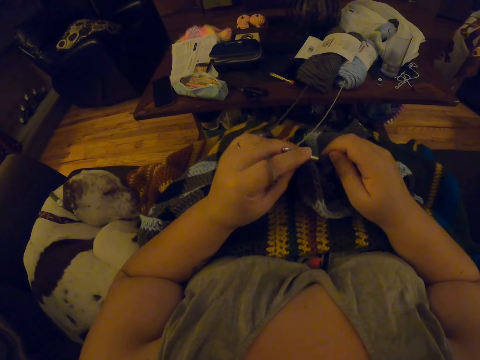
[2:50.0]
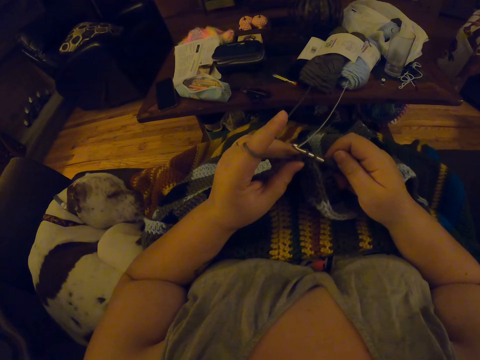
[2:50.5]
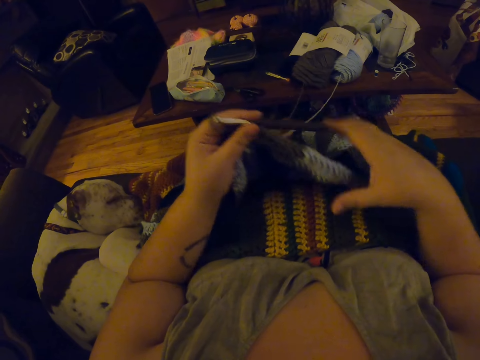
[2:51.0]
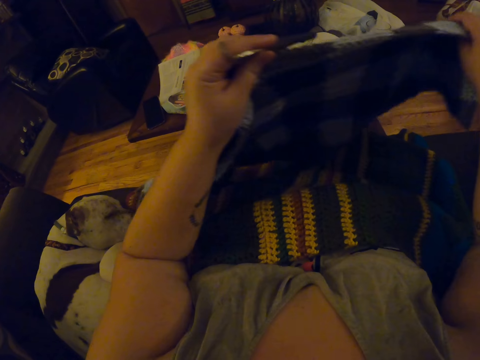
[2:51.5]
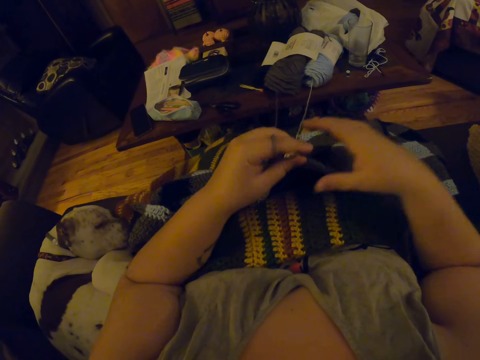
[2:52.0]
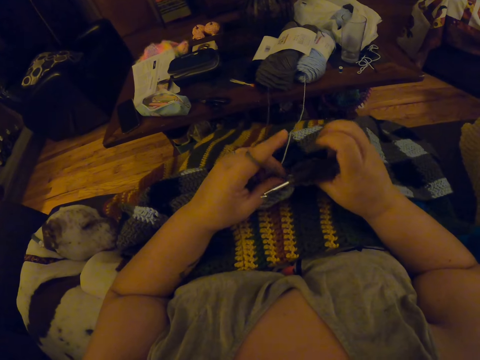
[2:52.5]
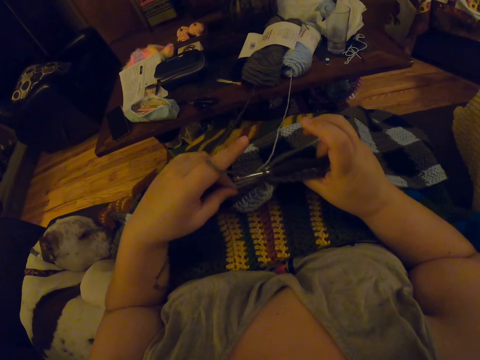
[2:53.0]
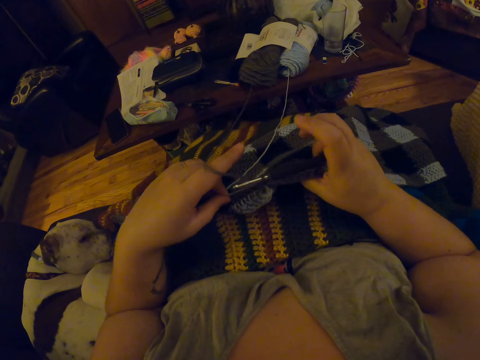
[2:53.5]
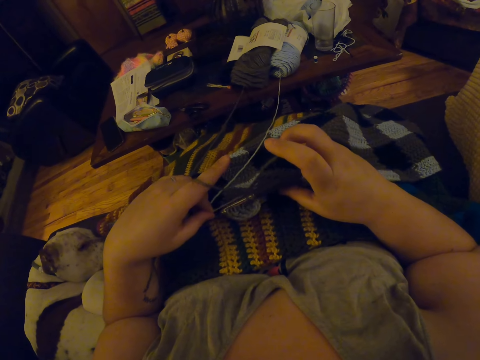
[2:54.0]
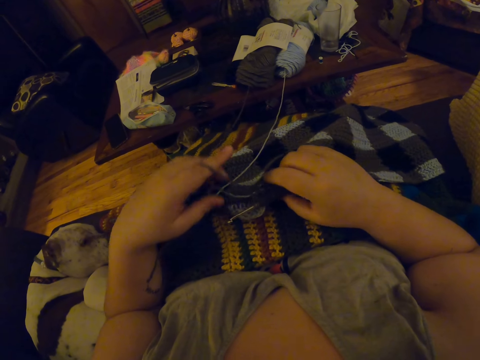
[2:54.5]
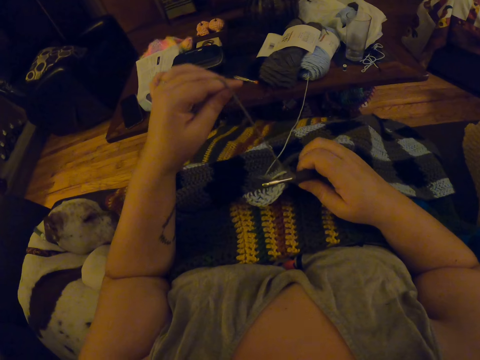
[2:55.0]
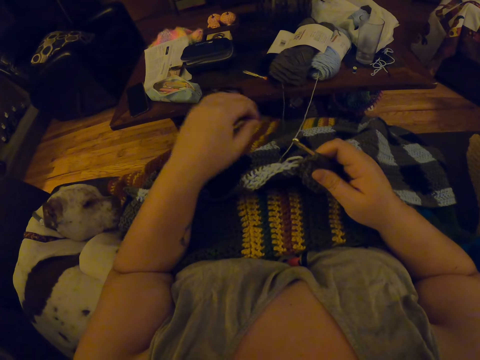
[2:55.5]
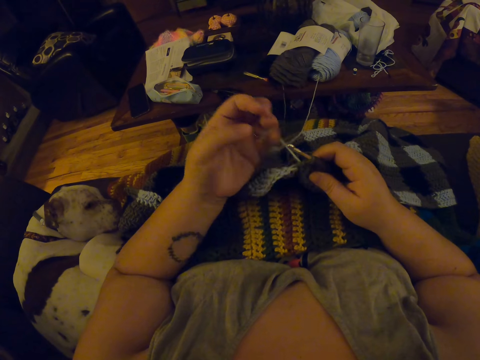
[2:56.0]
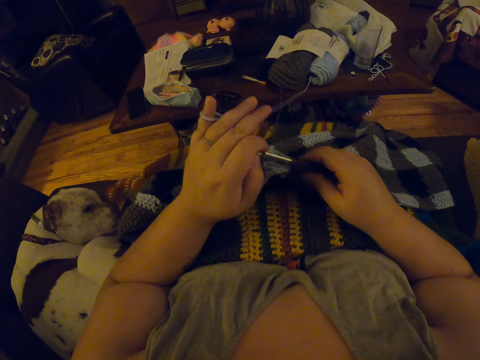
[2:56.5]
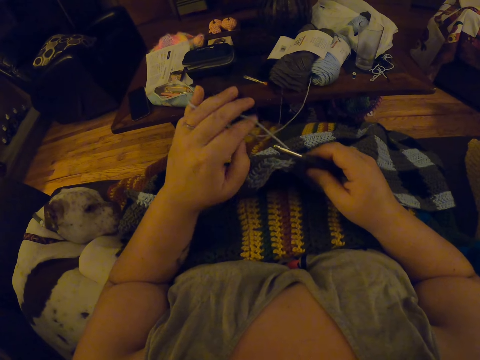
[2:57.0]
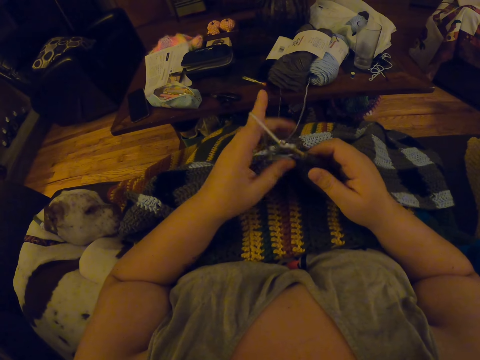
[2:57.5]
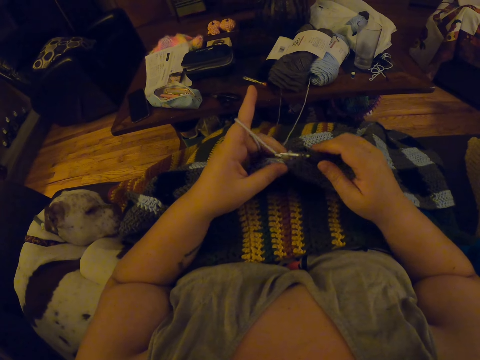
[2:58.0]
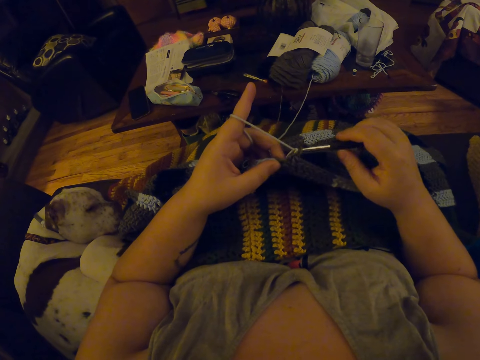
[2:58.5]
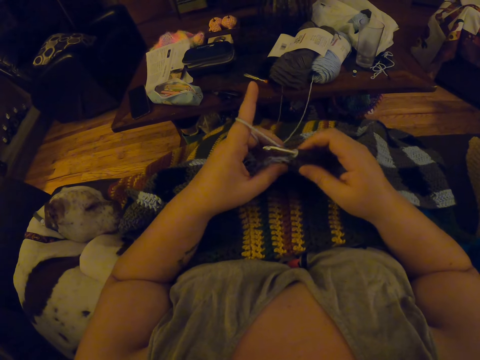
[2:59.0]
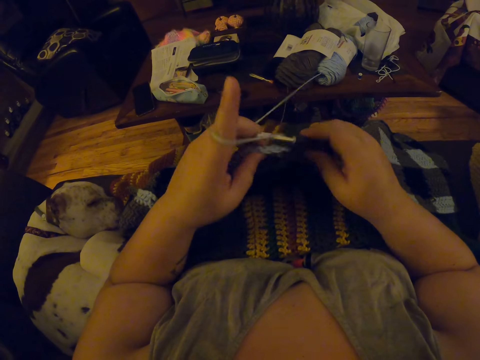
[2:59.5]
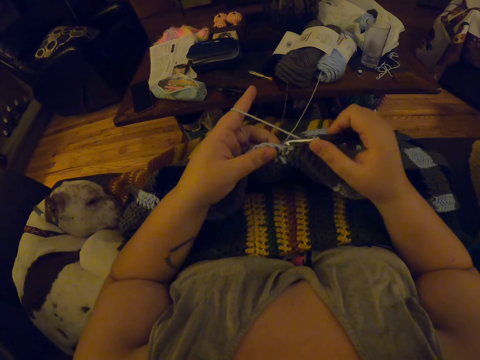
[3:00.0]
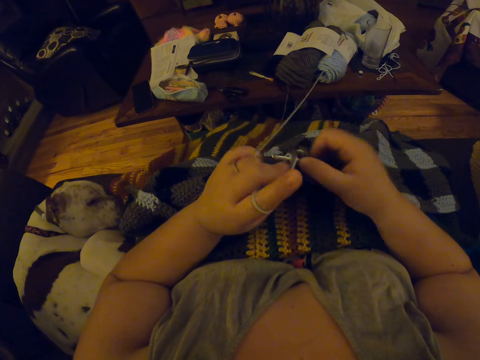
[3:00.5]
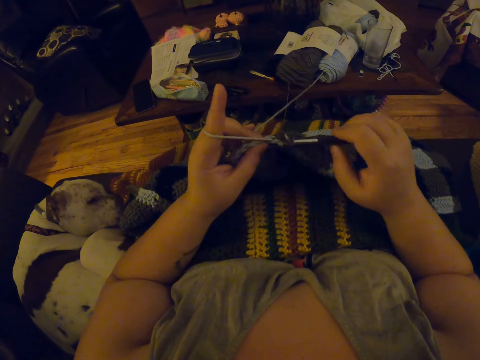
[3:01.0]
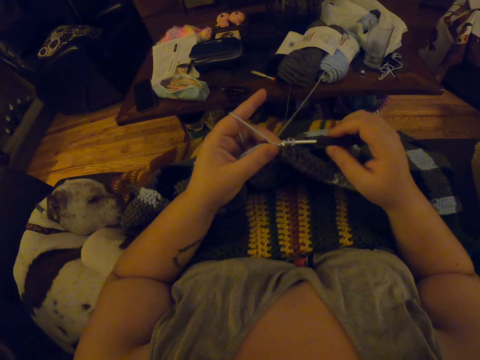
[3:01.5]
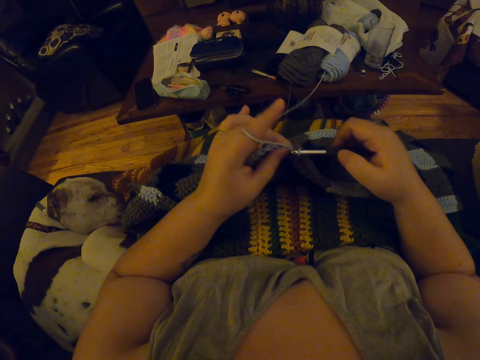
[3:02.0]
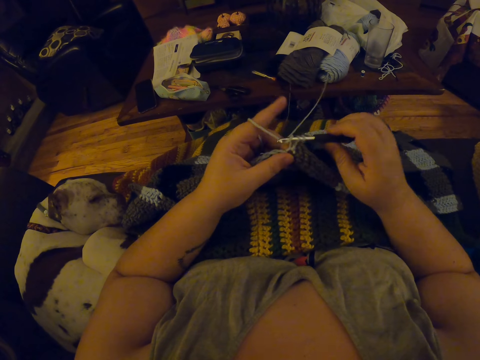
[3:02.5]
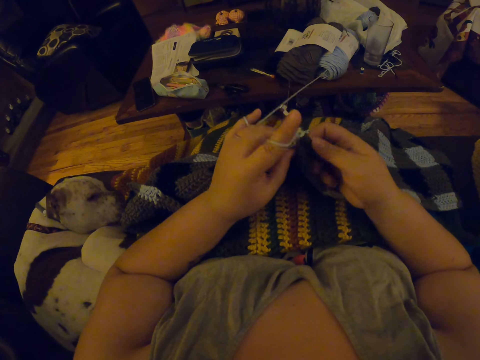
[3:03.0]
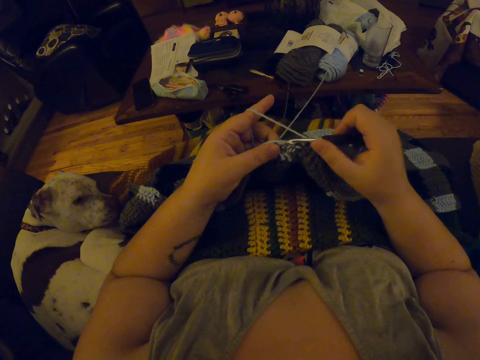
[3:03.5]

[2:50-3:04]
The camera wearer adjusts the blanket. She lifts the crochet and places the crochet on her lap. She pulls the yarn with the left hand. She rolls the yarn onto her hand. She knits the crochet with a crochet hook.

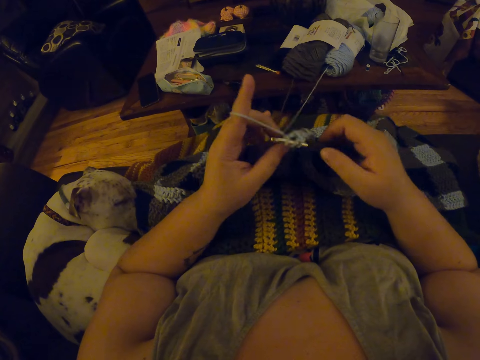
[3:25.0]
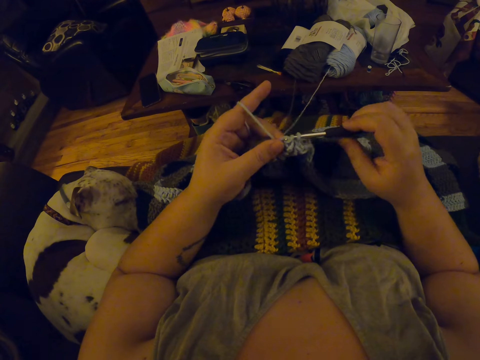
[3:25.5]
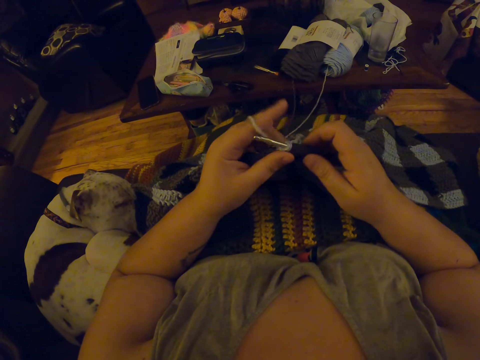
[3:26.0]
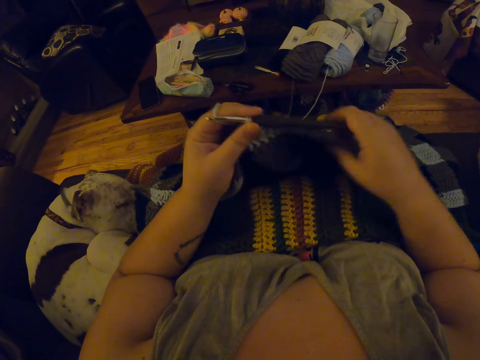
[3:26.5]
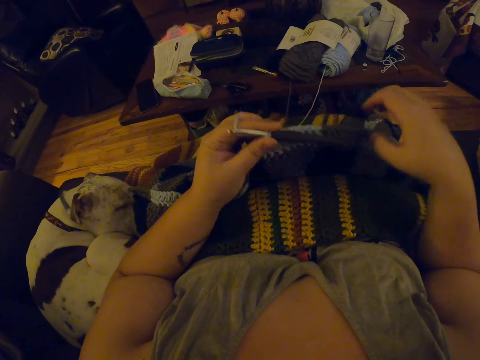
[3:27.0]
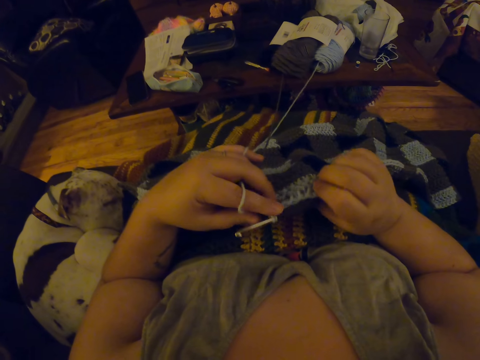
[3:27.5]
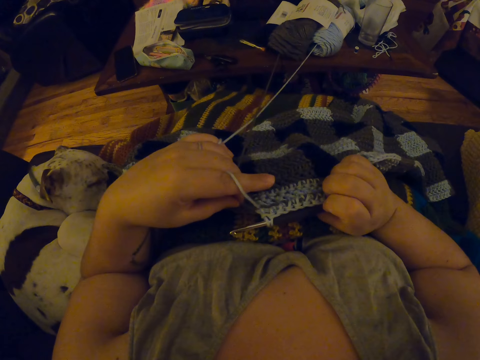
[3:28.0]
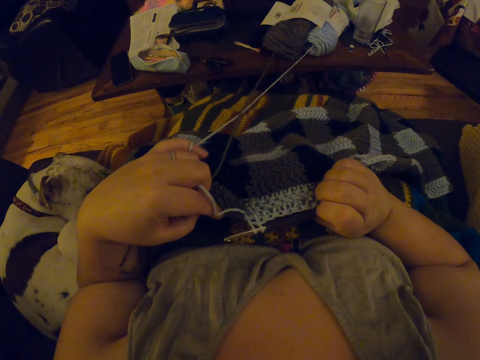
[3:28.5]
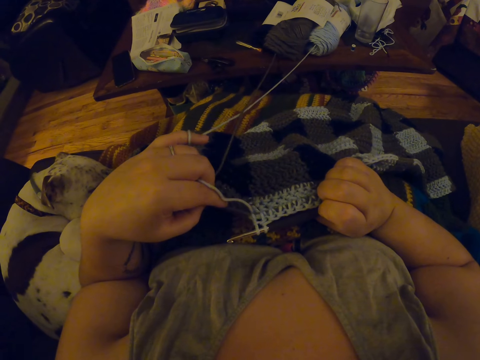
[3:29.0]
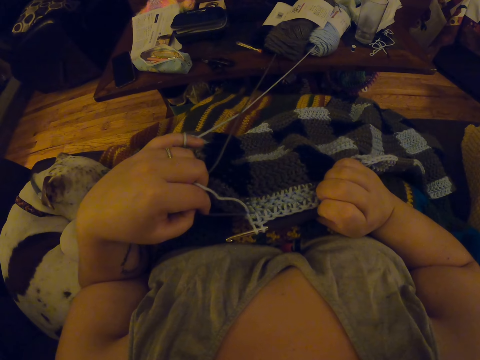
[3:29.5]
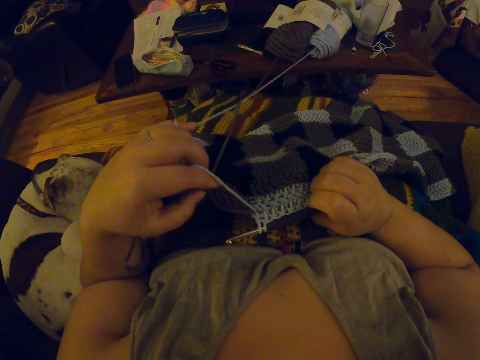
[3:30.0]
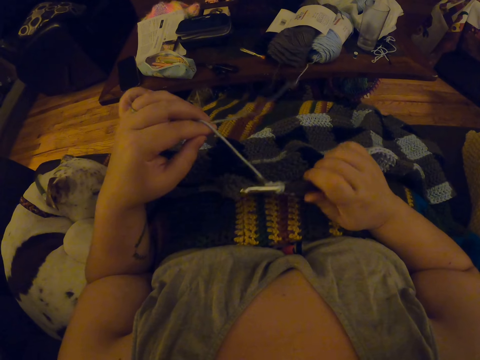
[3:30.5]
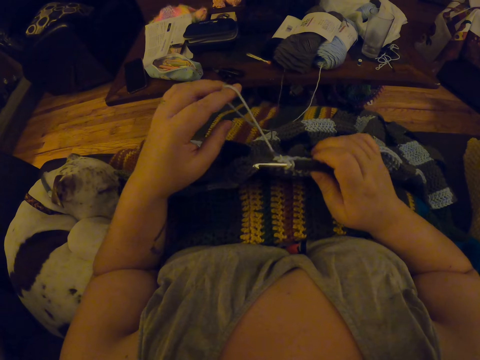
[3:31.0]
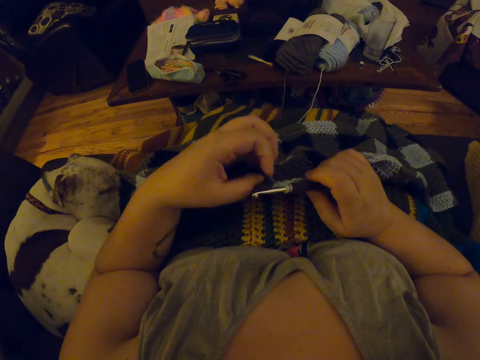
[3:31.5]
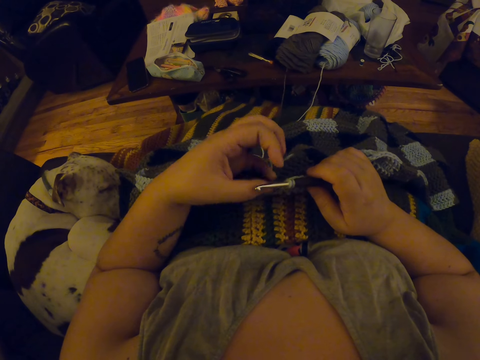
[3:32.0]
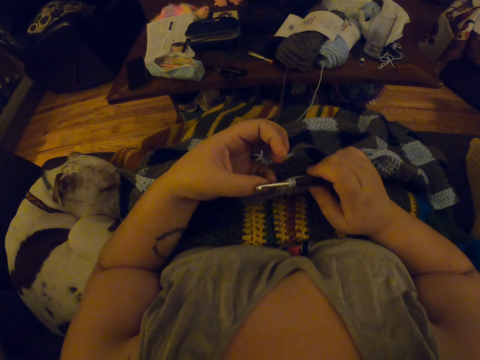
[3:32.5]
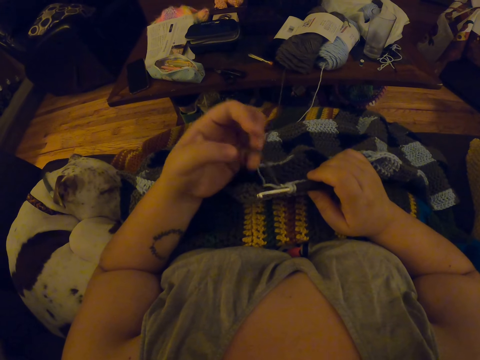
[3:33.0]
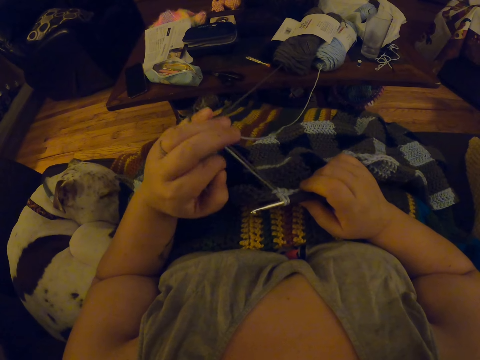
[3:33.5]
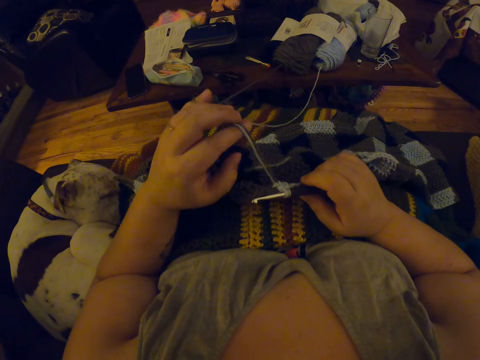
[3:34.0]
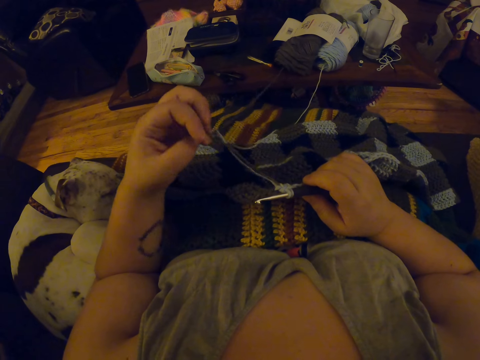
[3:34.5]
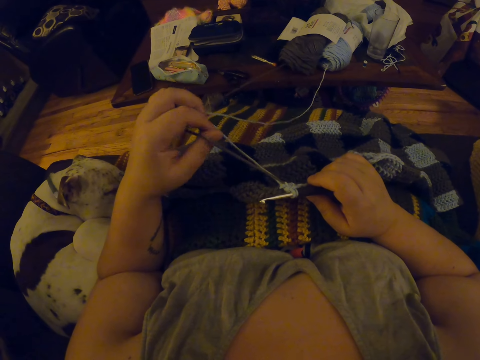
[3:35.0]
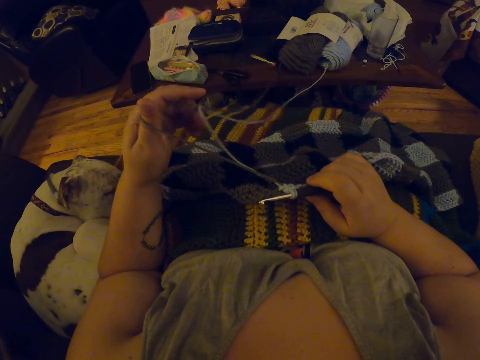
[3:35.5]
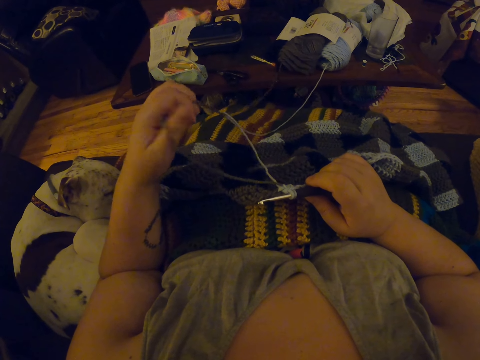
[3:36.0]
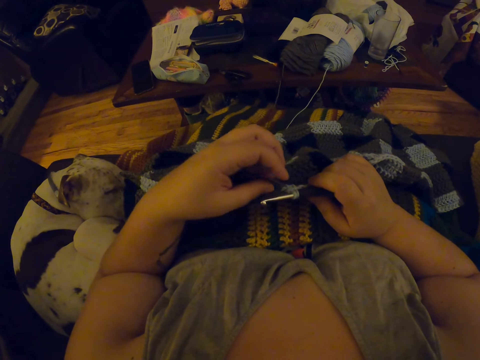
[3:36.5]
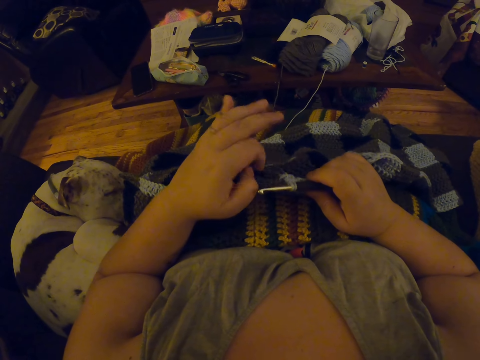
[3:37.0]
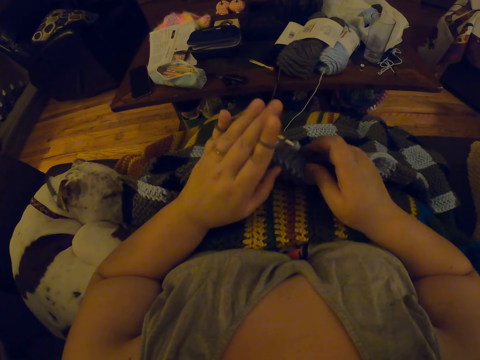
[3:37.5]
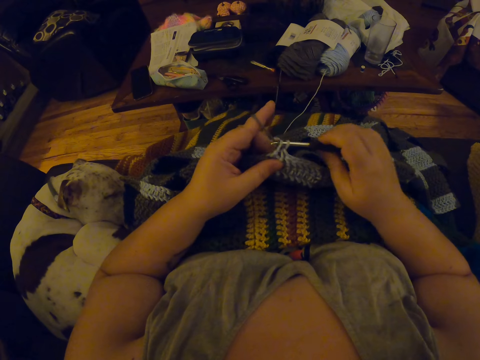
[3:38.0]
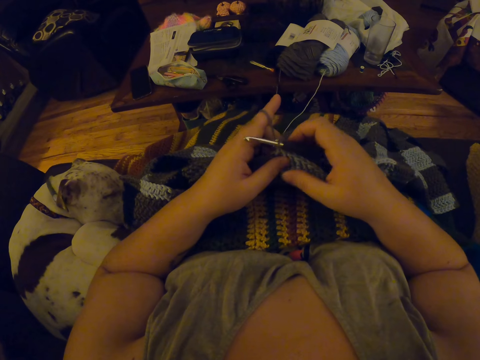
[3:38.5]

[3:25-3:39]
The camera wearer adjusts the blanket. They pull a section of yarn. They gaze at the crochet. They pull the yarn. They roll the yarn onto the finger. They untangle the thread. They pull the yarn. They roll the yarn onto the finger. They knit the crochet with a crochet hook.
